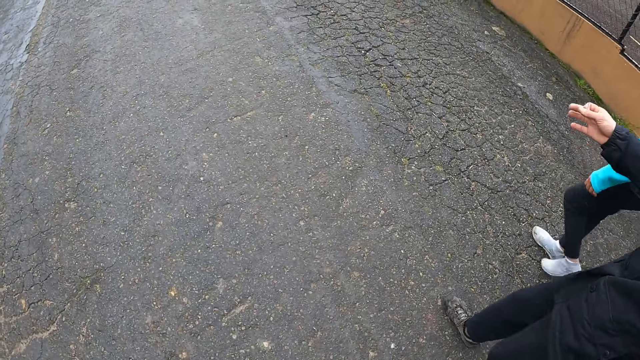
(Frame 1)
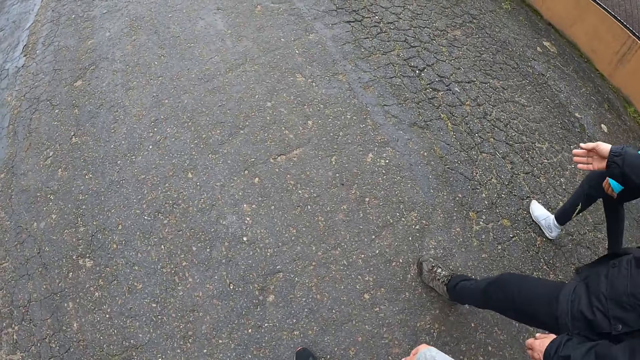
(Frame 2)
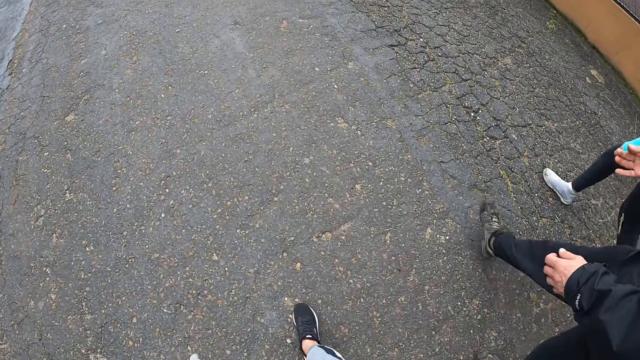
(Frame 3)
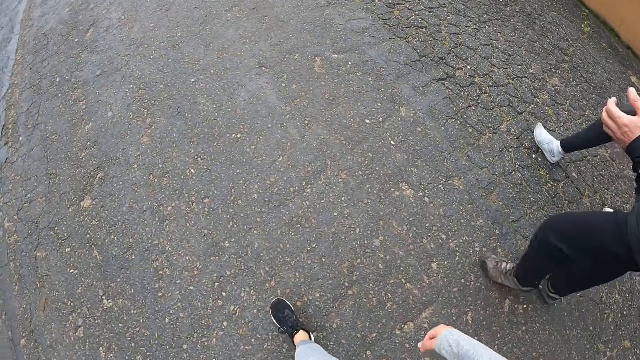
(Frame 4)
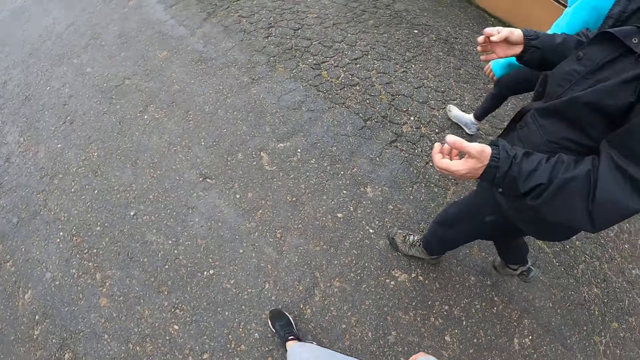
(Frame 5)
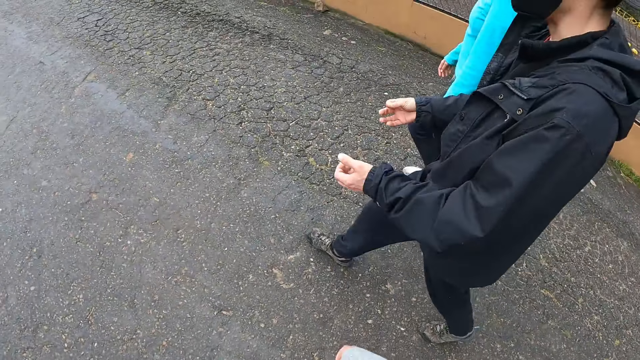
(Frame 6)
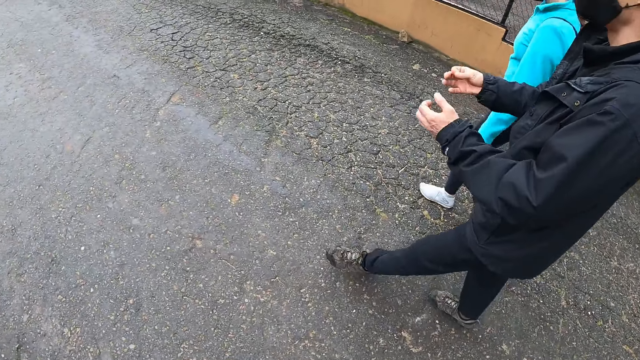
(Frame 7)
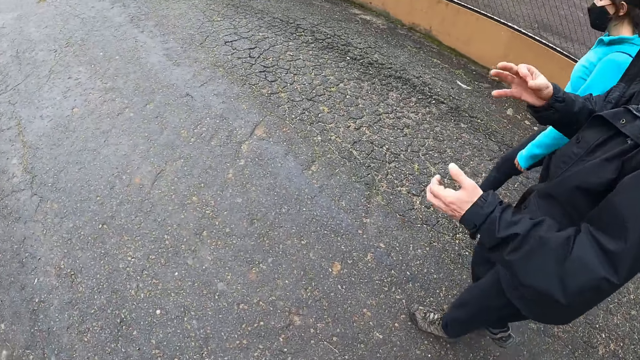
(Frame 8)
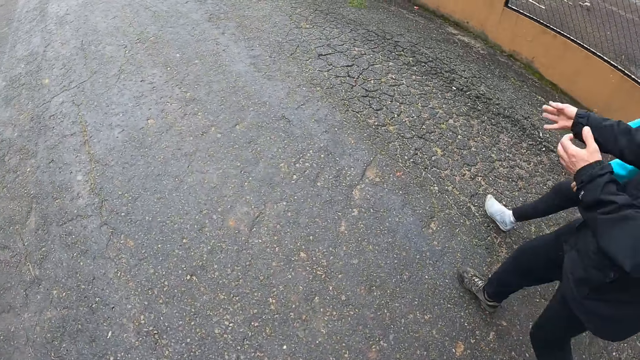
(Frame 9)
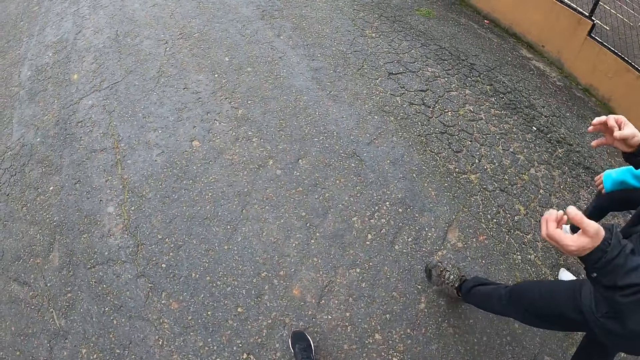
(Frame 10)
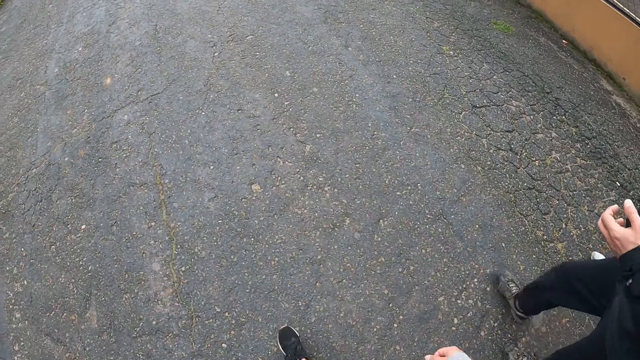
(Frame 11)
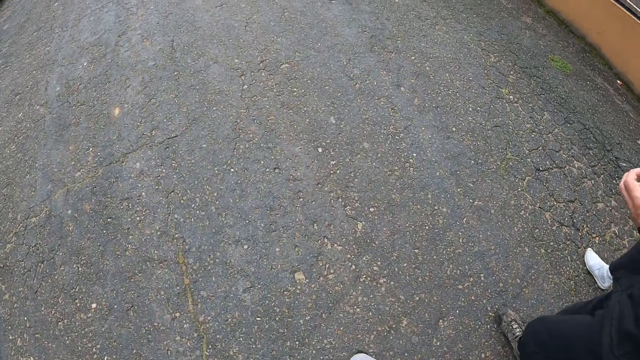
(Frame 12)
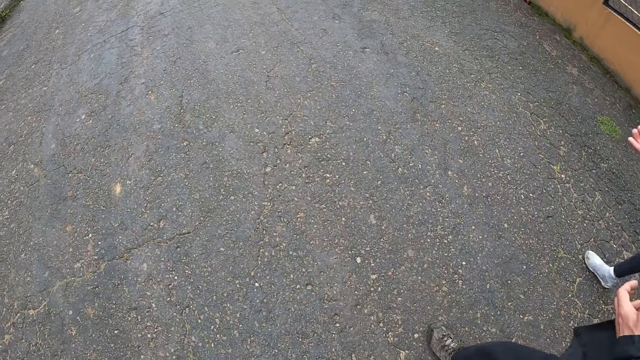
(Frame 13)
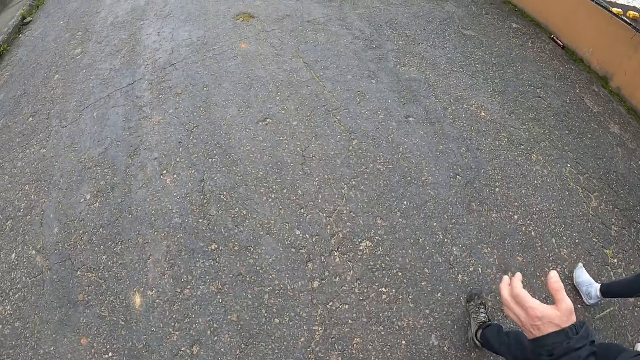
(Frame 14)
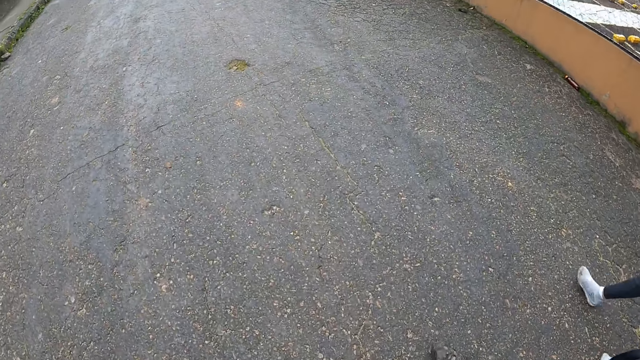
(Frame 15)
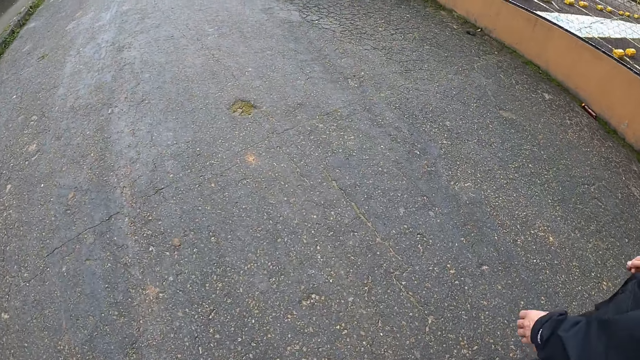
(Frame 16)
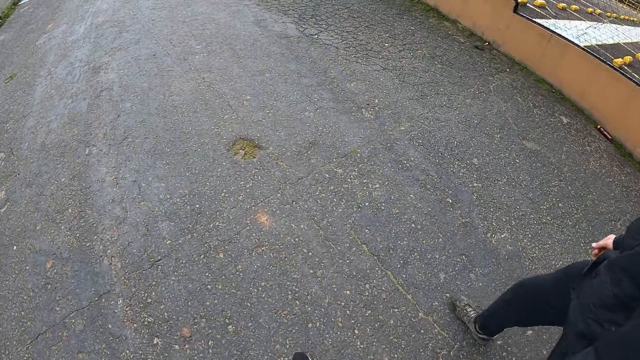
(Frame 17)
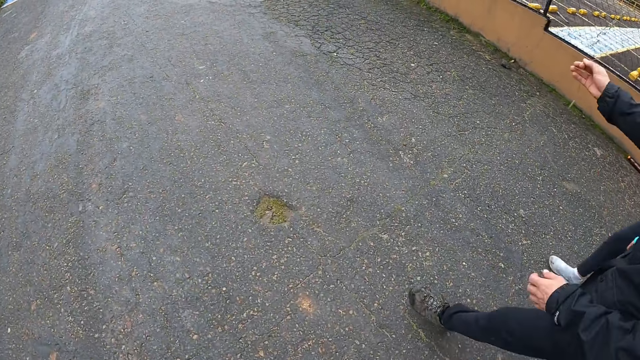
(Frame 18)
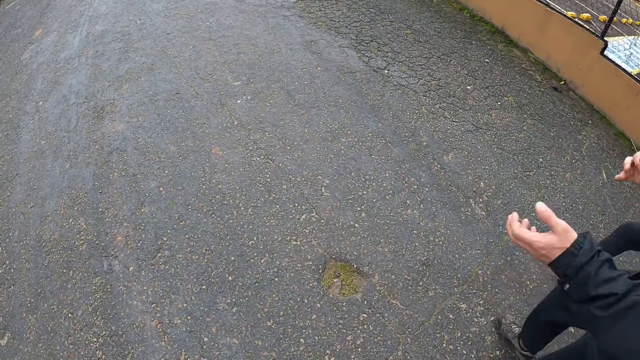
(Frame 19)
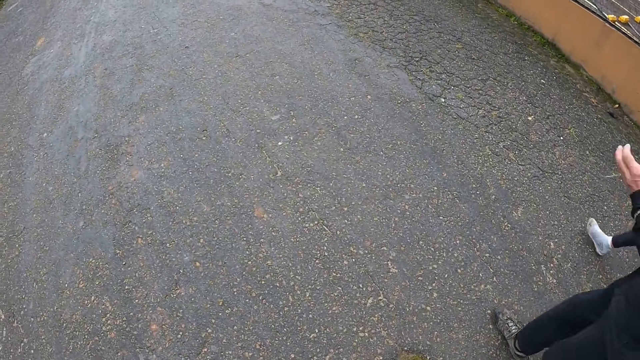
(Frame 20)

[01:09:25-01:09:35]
A man gestures his hands.

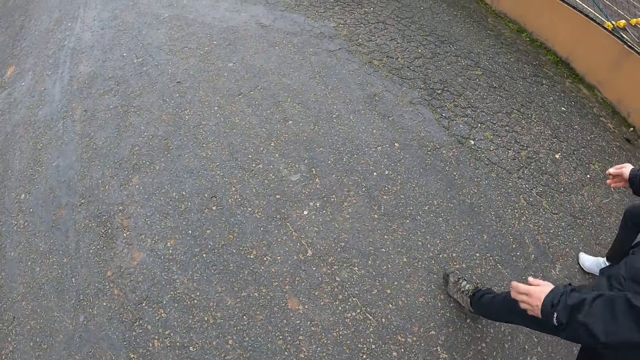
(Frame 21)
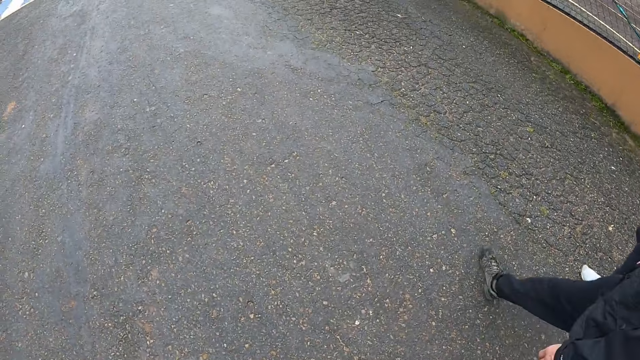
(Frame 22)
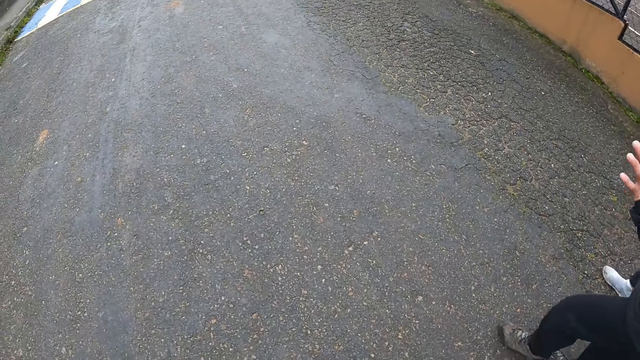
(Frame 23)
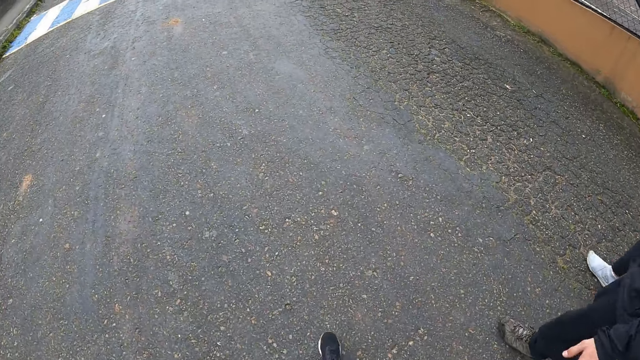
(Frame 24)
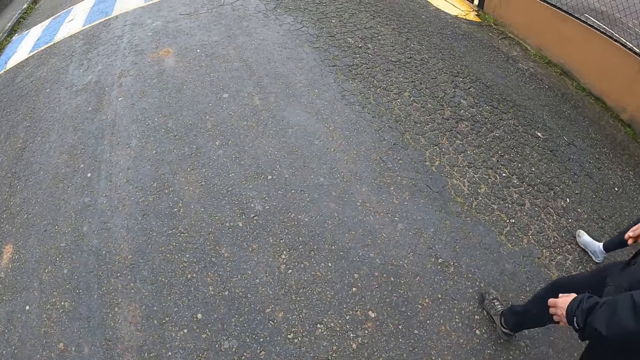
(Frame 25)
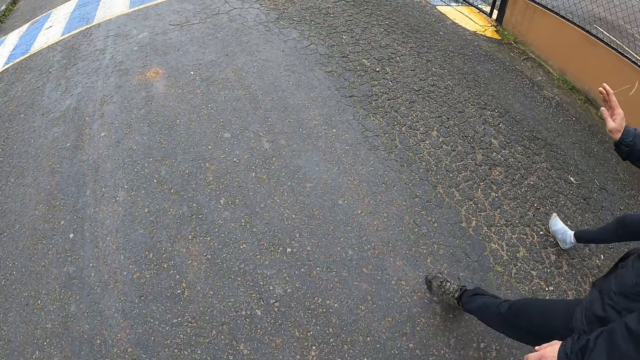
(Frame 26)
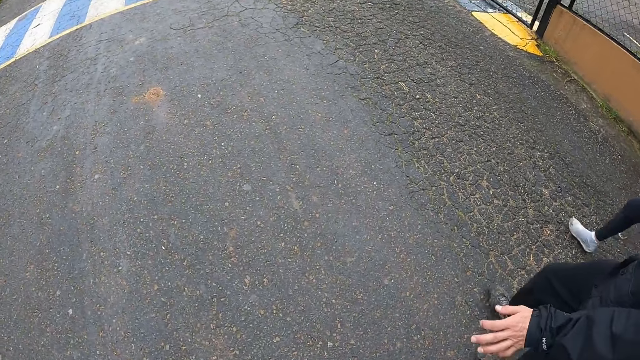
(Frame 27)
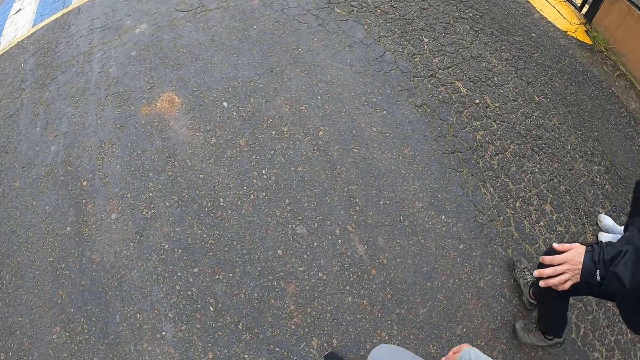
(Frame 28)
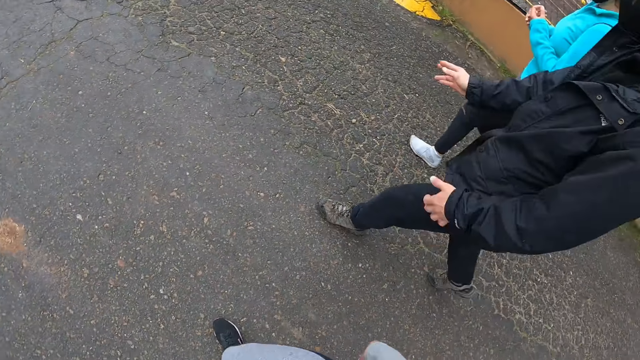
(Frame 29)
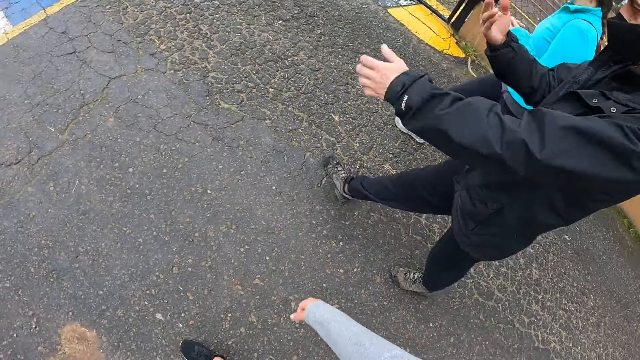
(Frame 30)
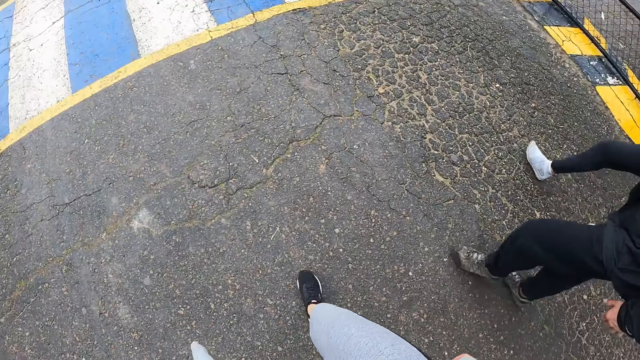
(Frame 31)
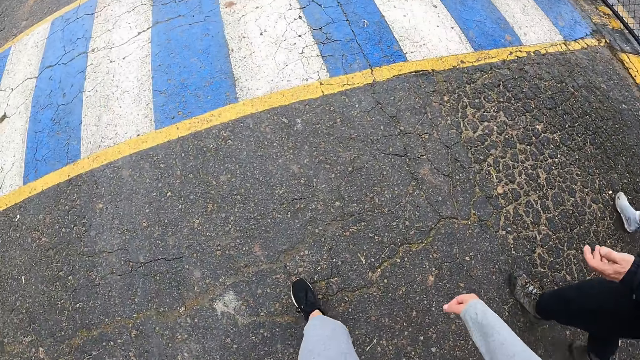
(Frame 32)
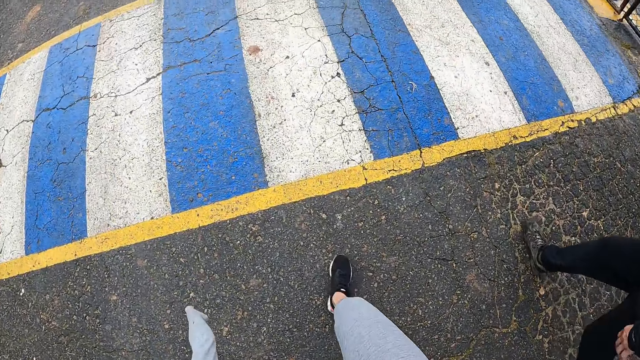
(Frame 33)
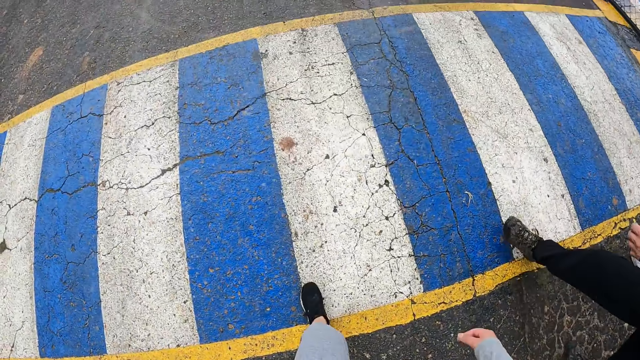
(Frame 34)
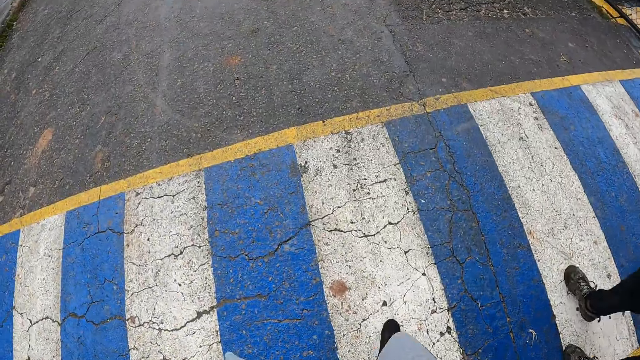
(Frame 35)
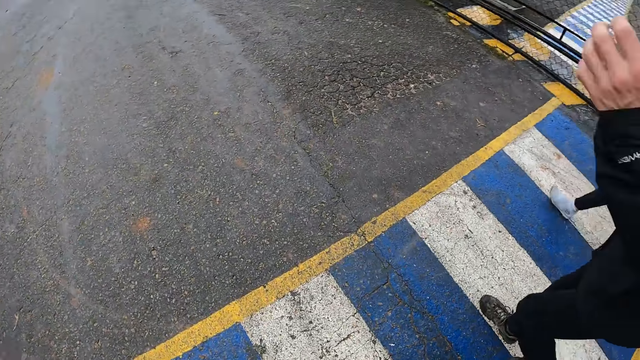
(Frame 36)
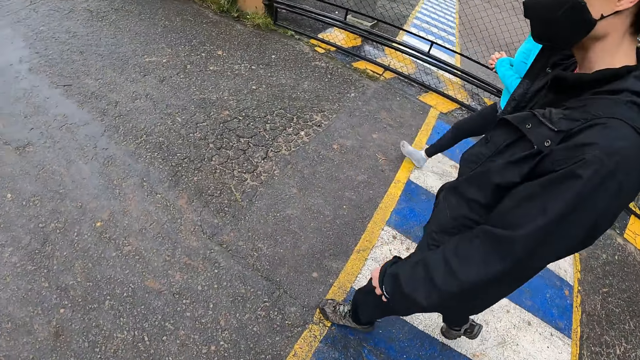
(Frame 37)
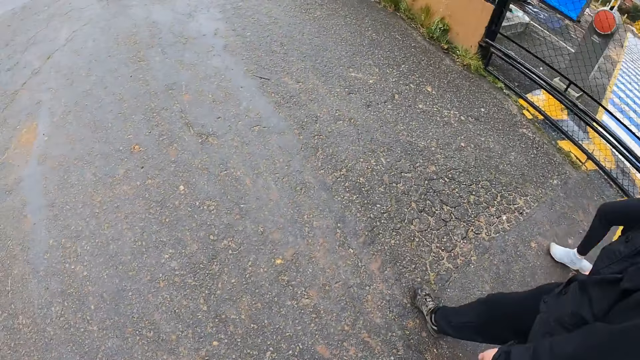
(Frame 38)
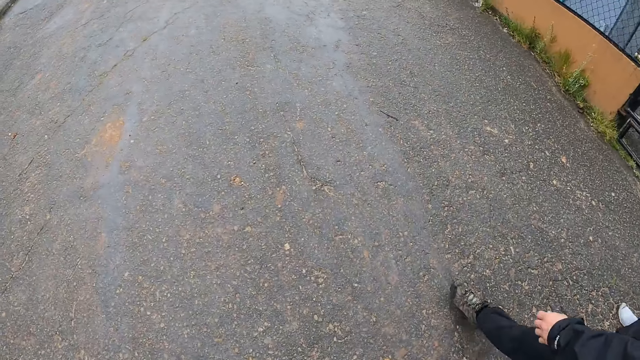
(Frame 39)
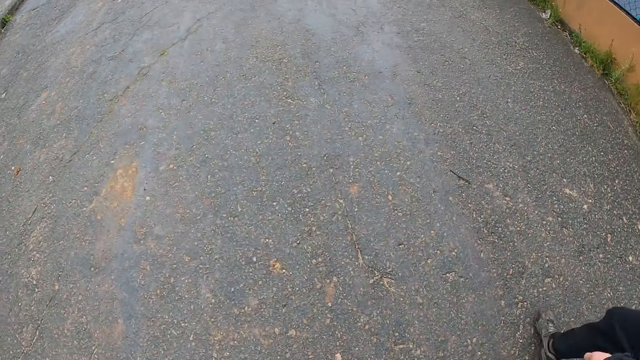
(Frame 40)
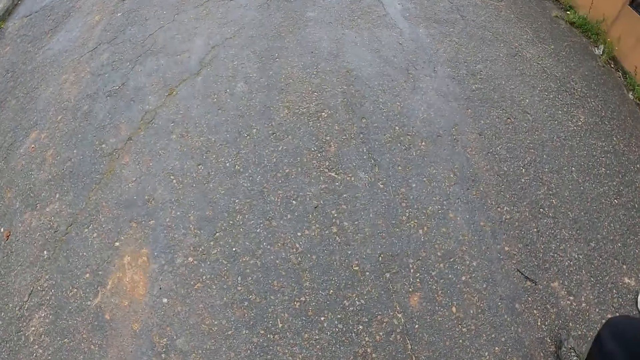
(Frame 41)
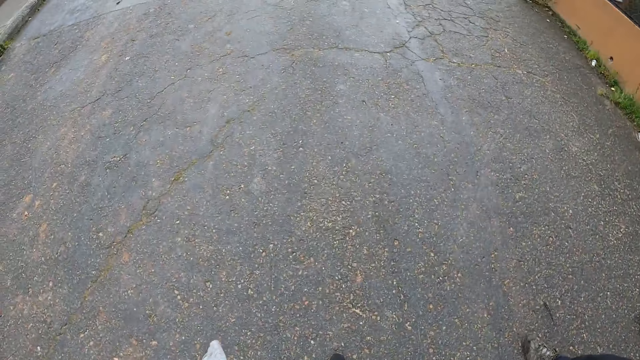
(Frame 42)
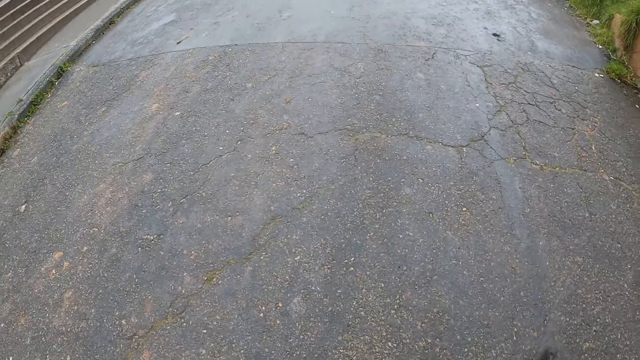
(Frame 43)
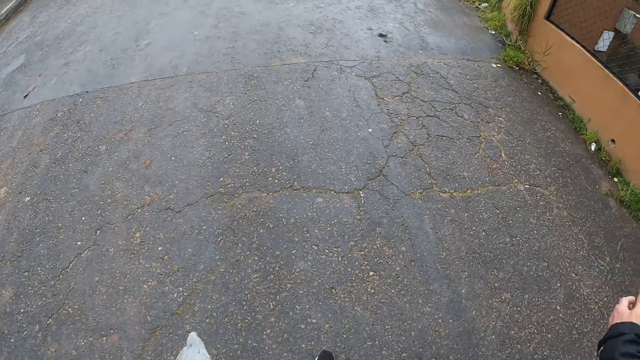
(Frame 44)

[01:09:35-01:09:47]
A man throws something on the road. The camera wearer walks on the road. The man gestures his hands and walks on the road. The camera wearer walks on the road.
